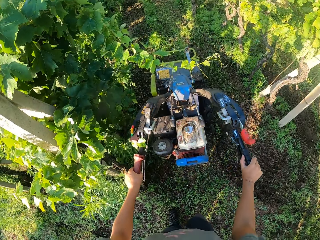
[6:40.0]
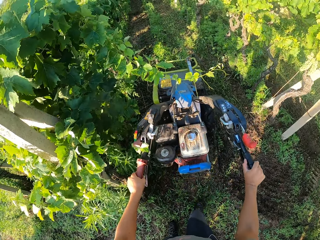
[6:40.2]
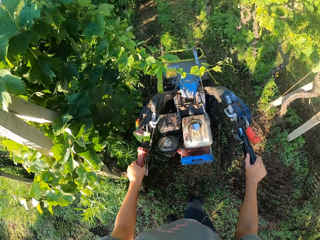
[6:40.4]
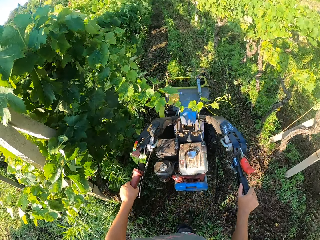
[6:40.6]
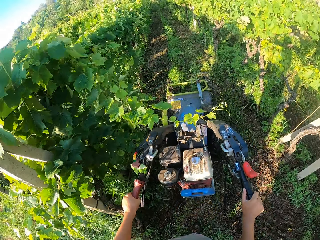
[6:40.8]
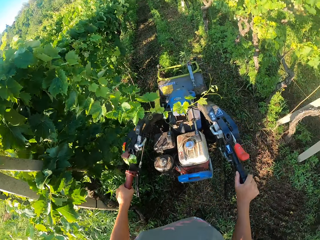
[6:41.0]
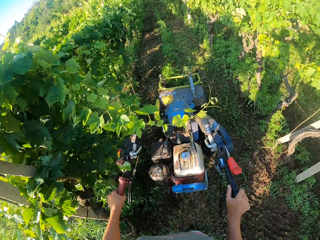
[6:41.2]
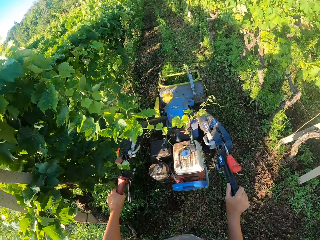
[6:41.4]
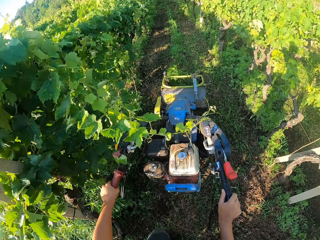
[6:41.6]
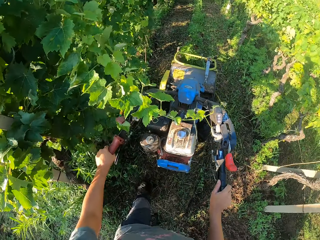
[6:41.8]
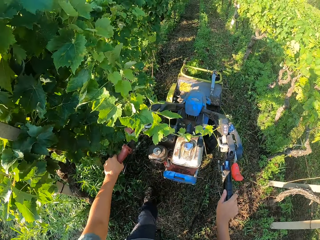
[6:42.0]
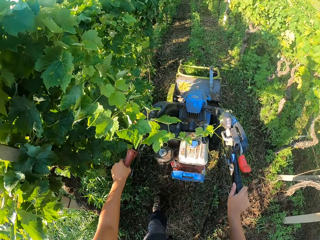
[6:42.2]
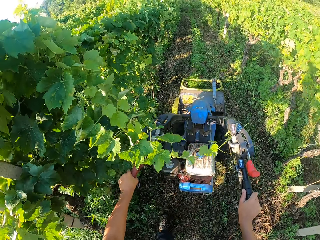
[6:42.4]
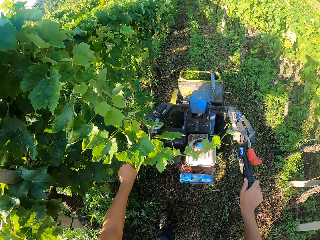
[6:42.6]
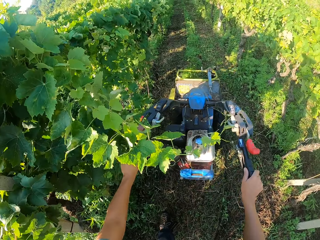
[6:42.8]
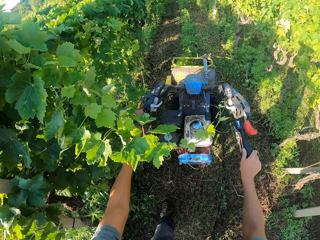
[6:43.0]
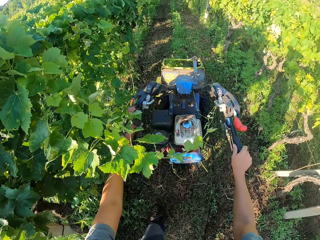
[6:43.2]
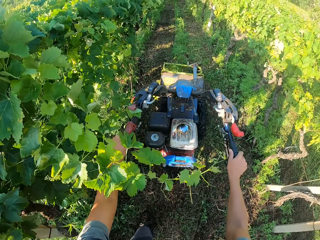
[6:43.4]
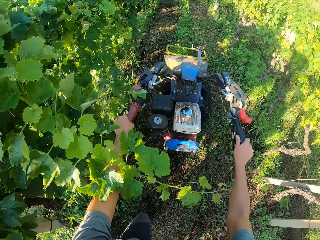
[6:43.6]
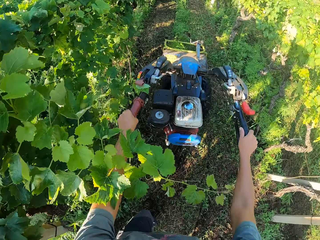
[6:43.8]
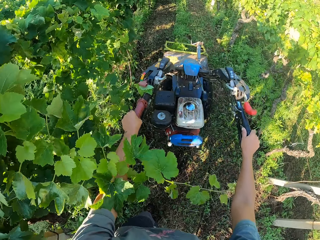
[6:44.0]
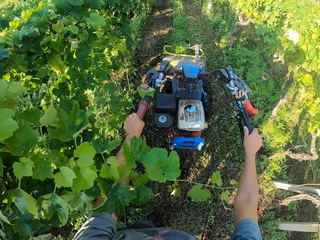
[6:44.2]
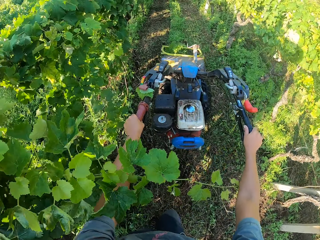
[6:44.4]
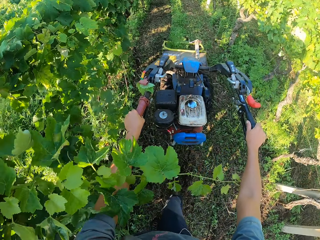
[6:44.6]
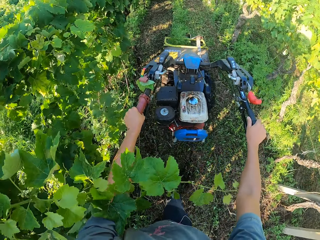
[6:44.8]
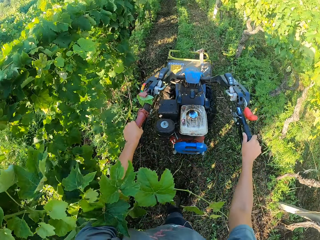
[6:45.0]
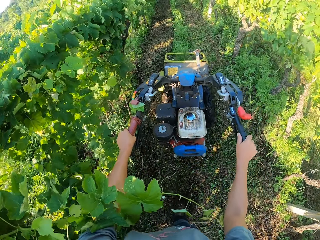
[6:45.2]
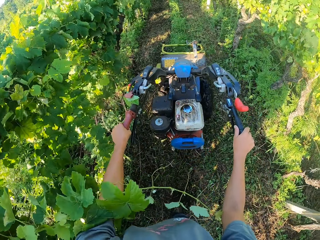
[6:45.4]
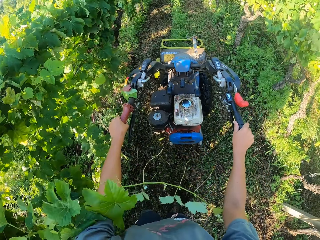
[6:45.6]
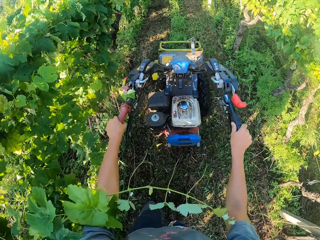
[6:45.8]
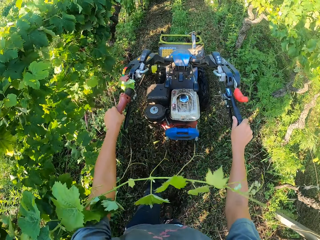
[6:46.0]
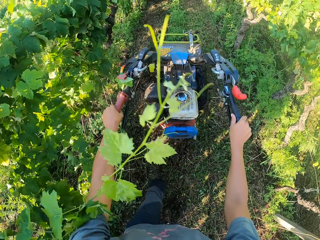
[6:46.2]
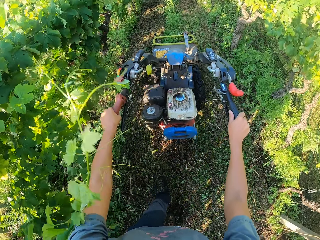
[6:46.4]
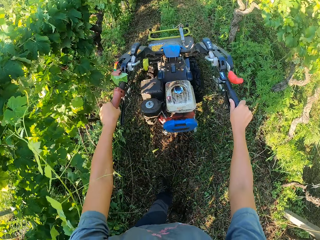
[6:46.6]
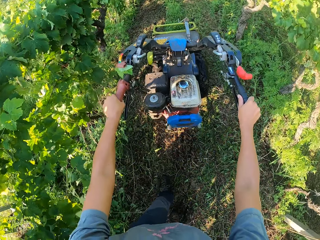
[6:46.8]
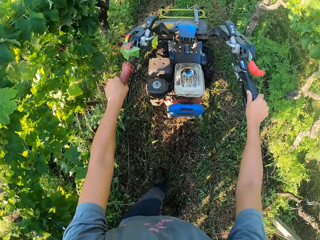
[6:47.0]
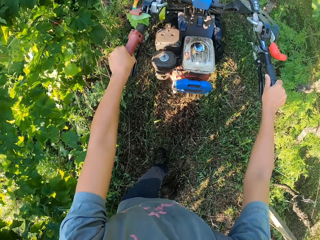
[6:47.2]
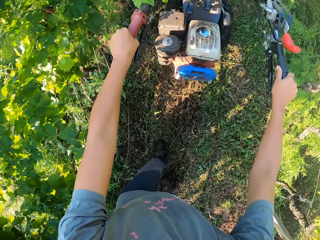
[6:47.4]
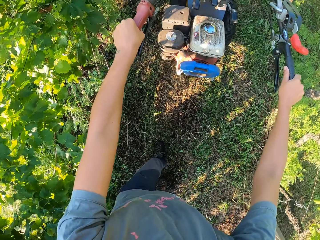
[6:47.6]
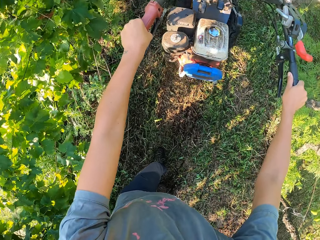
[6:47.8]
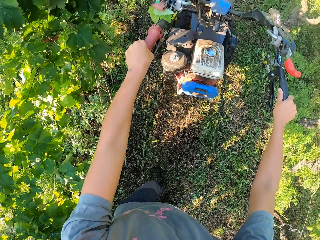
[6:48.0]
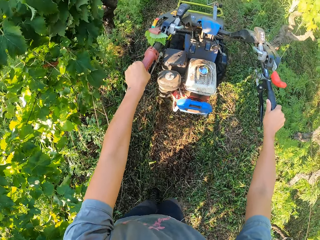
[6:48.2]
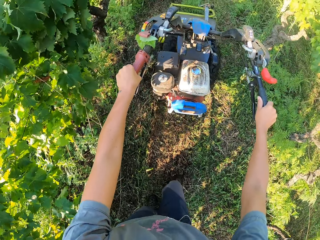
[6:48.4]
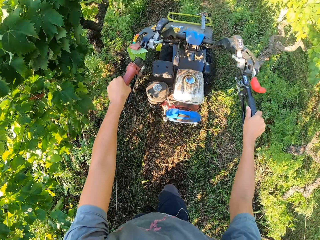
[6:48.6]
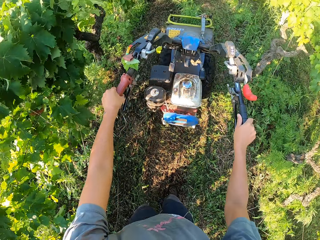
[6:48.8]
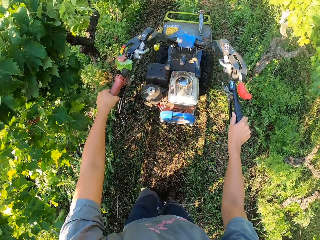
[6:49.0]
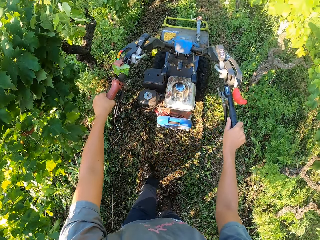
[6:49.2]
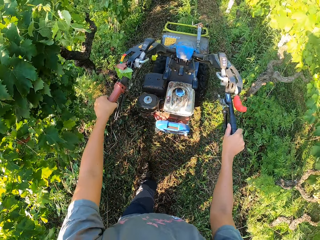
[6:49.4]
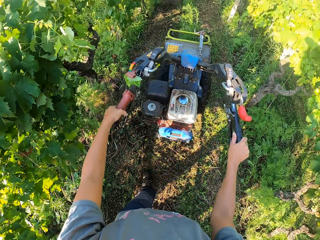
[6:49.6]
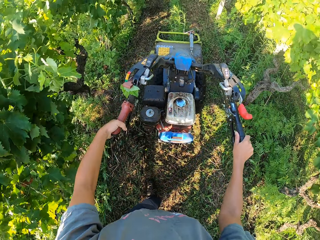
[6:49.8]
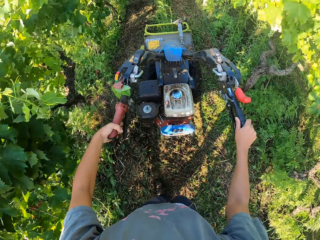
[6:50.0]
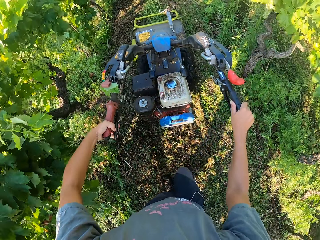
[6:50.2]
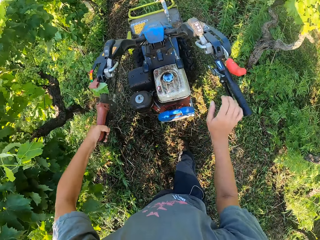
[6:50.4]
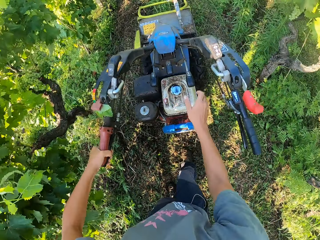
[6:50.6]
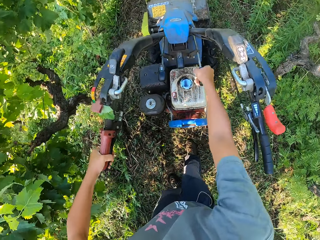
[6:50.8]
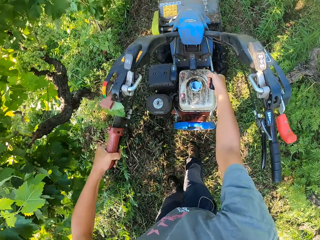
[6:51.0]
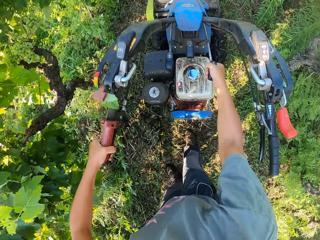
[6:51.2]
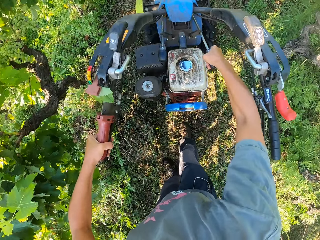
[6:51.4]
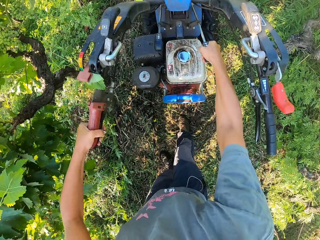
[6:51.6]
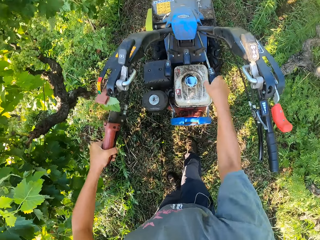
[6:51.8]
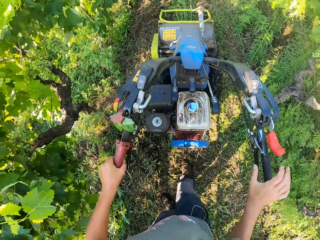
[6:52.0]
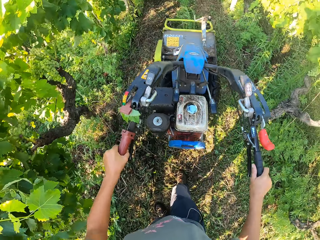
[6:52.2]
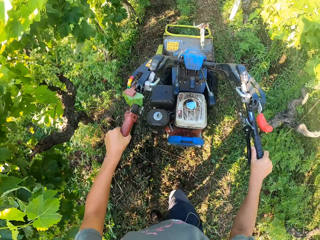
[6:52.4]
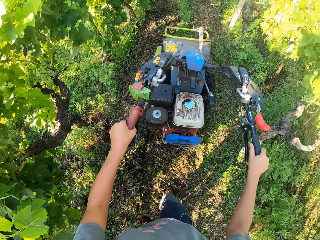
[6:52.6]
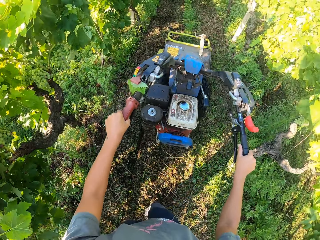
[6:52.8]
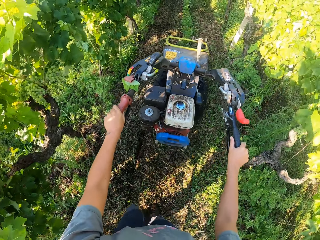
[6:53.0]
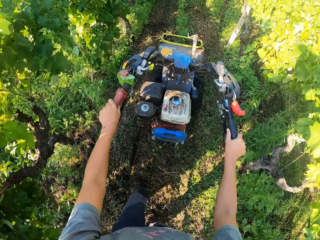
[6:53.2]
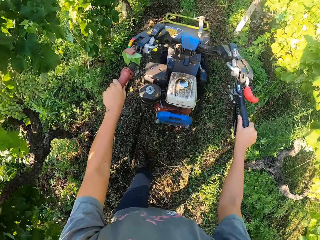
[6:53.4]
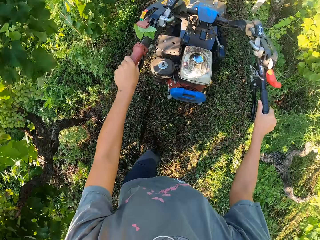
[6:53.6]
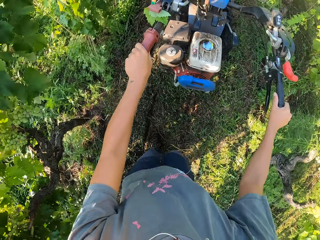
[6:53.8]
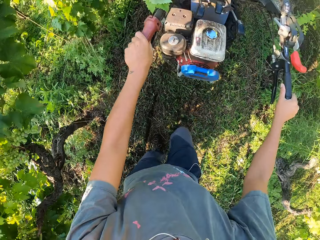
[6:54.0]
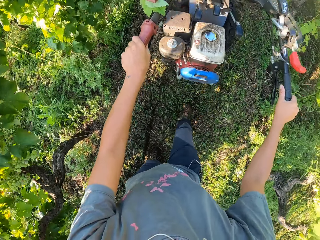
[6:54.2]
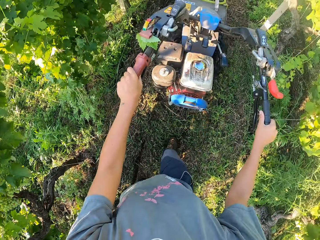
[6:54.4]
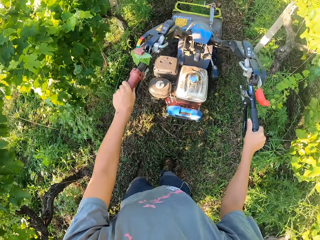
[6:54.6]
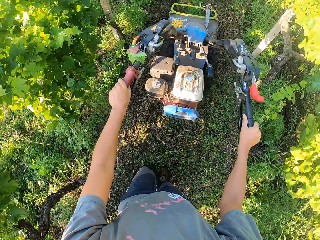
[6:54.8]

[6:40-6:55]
The camera wearer moves a plant aside with his body. He presses the clutch lever of the lawn mower. He removes his hand from the bush mower handle. He pulls a gear. He turns a lever on the lawn mower. He holds the bush mower handle.

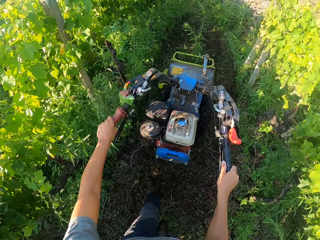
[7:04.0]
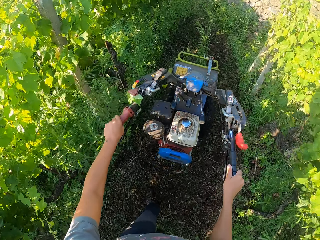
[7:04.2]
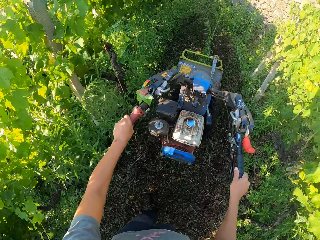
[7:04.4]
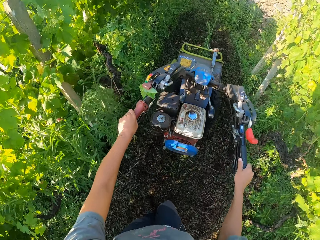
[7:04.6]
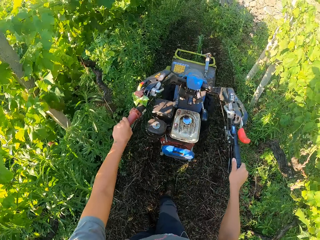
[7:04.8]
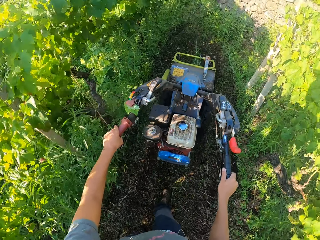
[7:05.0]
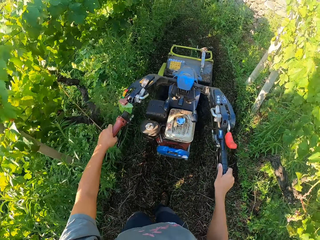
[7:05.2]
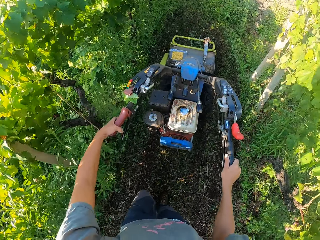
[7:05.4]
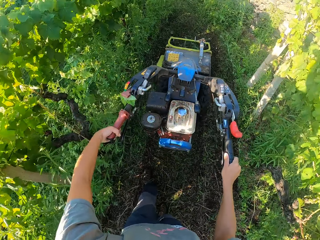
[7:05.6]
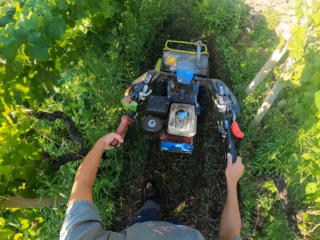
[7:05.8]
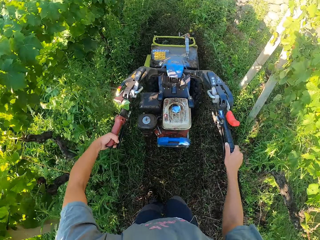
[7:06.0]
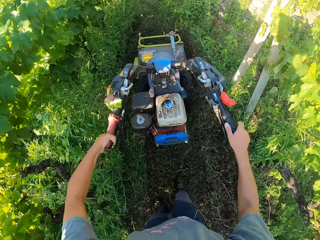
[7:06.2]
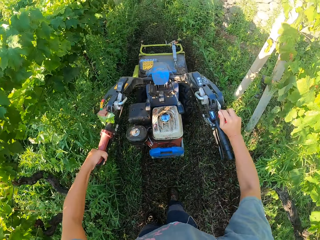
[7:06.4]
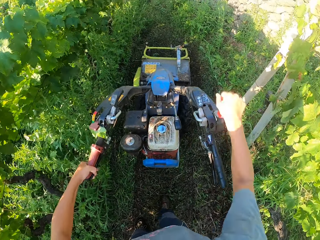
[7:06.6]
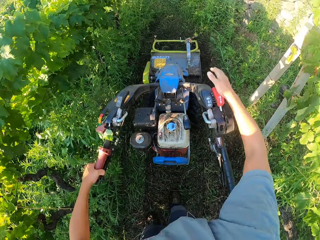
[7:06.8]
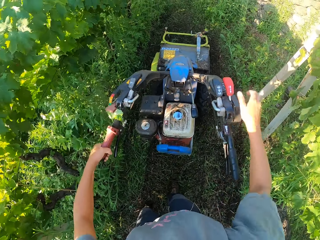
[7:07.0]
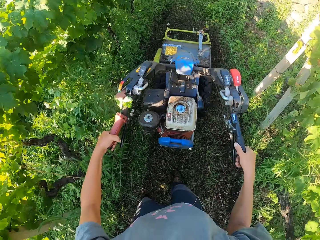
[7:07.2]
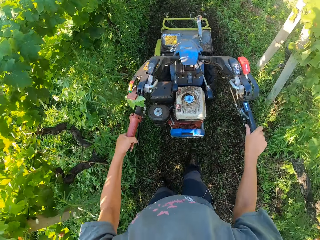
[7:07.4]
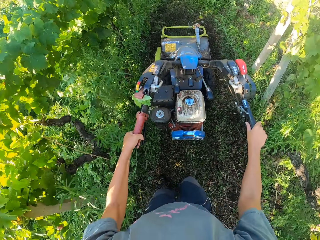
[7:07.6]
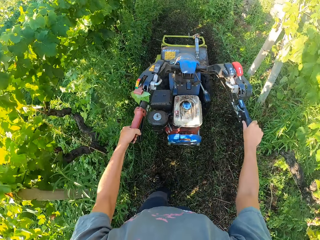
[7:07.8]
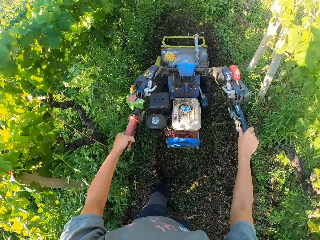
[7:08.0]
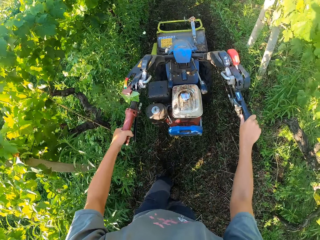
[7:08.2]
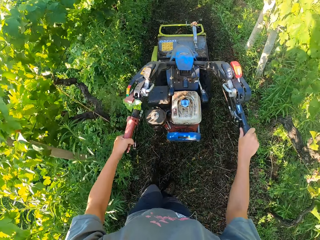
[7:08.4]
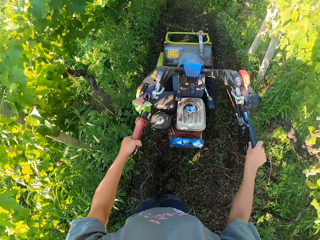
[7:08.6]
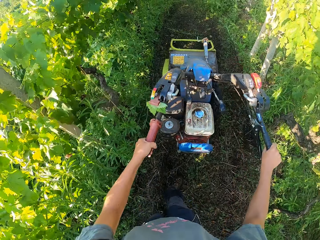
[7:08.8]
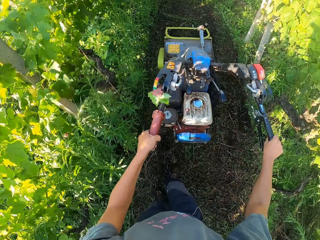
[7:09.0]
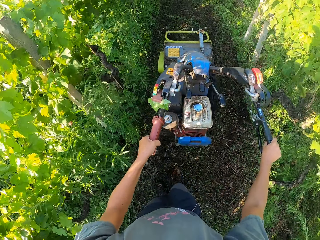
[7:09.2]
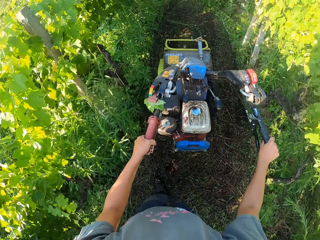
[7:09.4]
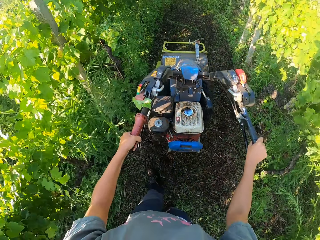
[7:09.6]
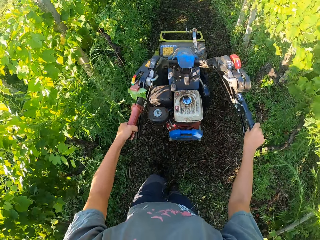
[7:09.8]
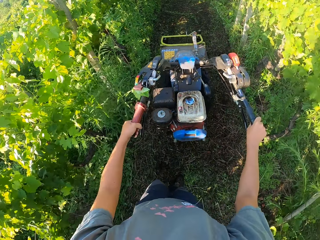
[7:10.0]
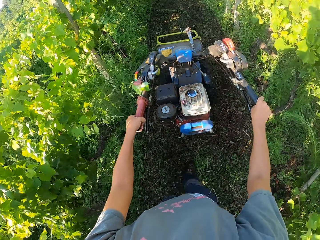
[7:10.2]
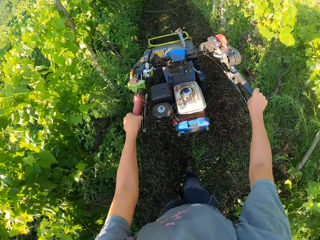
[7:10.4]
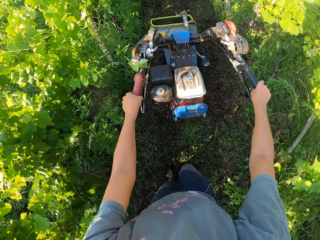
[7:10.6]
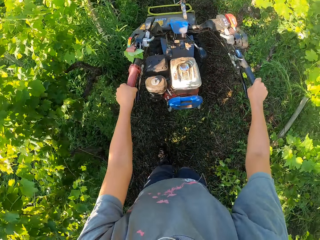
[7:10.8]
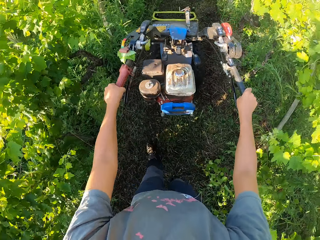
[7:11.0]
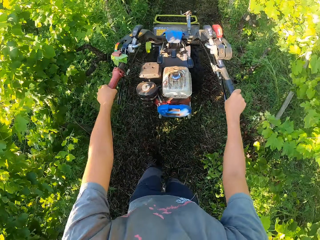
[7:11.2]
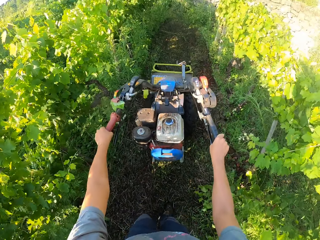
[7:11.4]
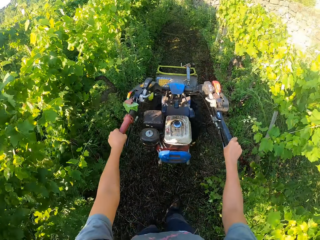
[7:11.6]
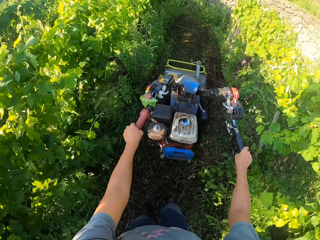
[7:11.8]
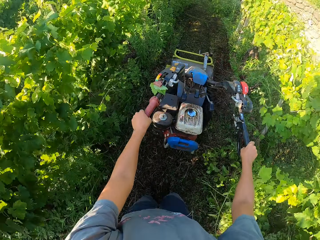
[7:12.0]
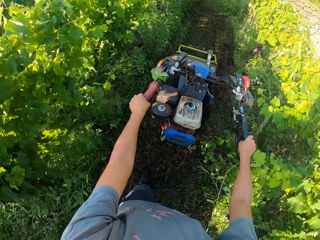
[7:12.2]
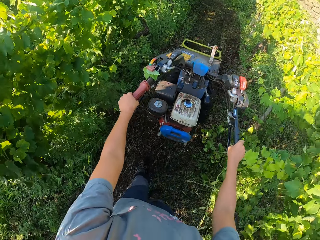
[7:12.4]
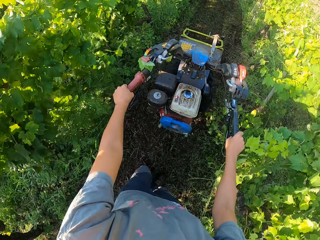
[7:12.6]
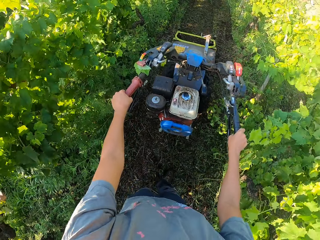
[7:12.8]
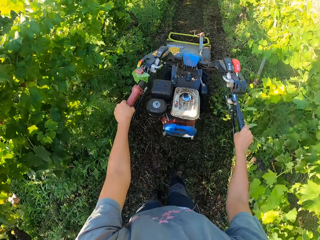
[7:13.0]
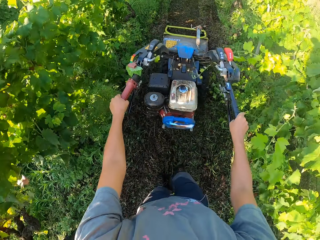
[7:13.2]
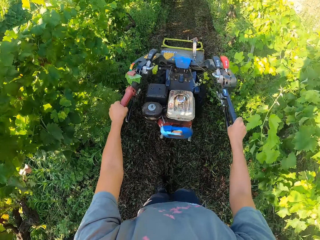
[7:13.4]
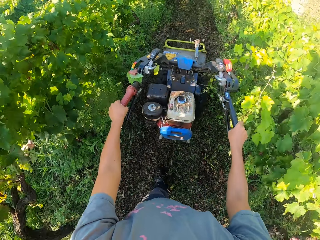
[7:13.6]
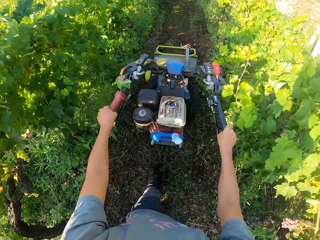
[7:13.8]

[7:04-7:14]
The camera wearer presses the clutch lever of the lawn mower. They remove the hand from the bush mower handle. They push the lever on the lawn mower. They pull a gear. They hold the bush mower handle and reverse the bush mower.
